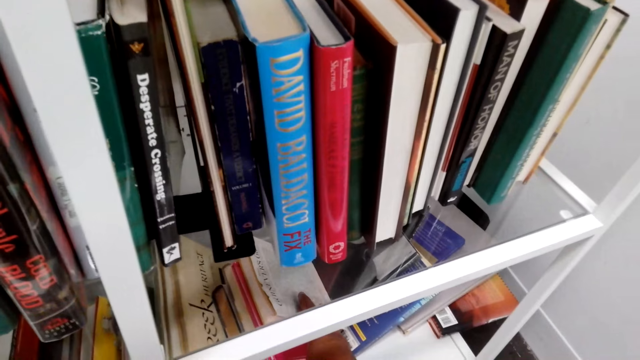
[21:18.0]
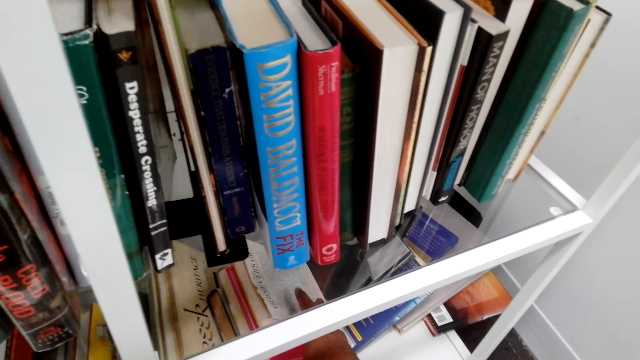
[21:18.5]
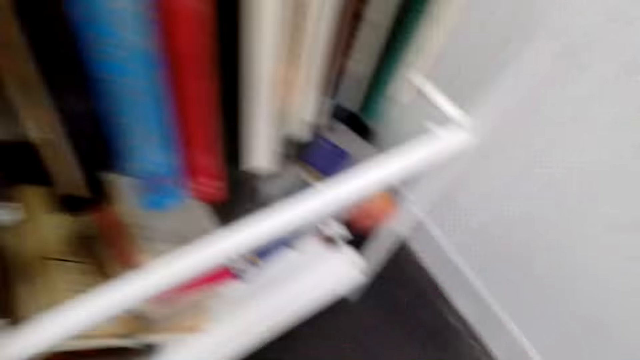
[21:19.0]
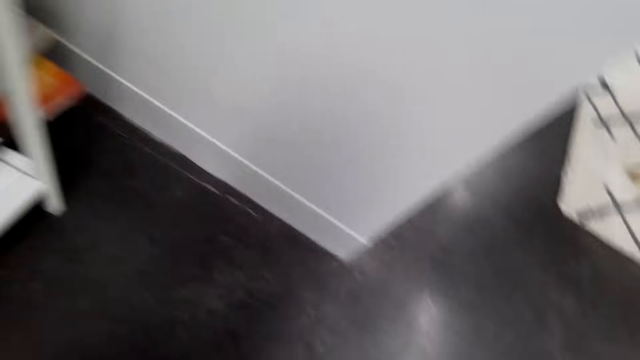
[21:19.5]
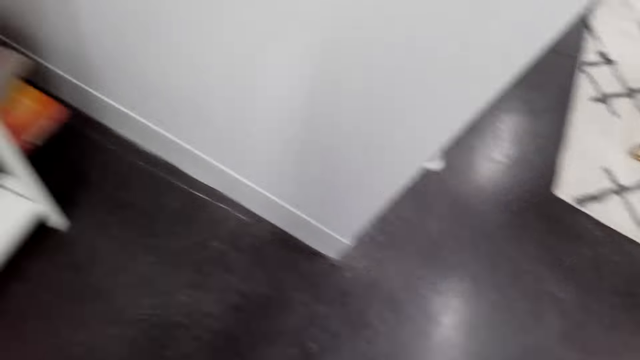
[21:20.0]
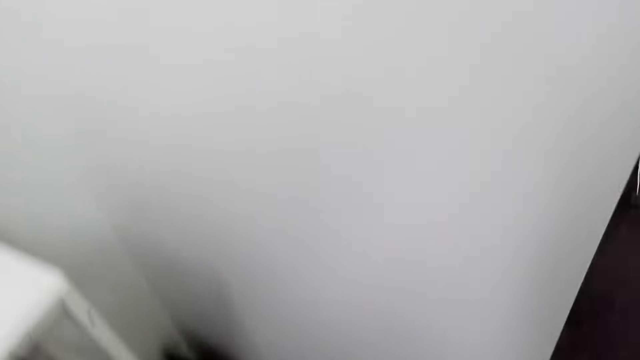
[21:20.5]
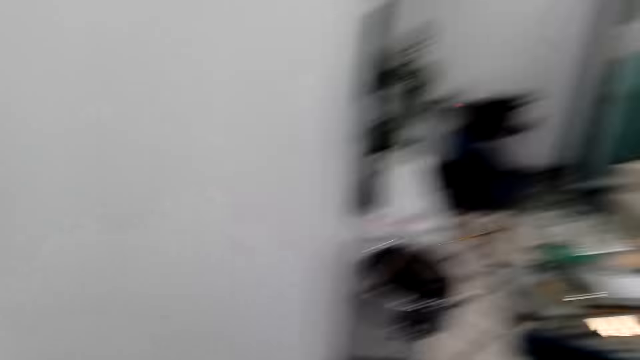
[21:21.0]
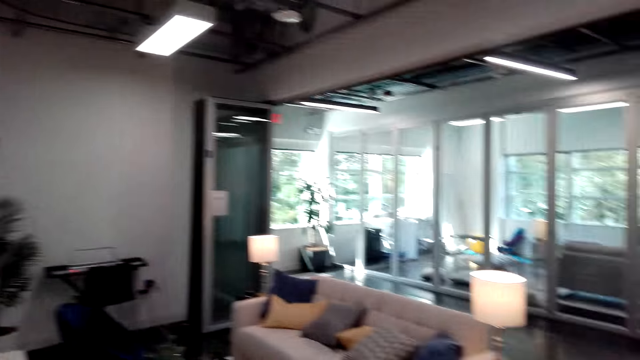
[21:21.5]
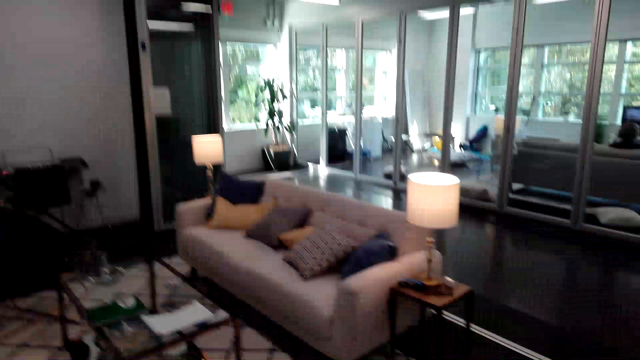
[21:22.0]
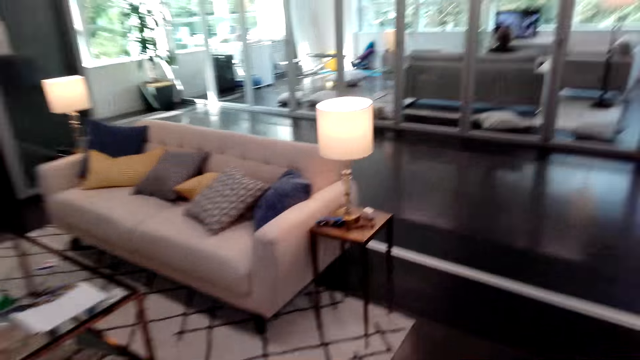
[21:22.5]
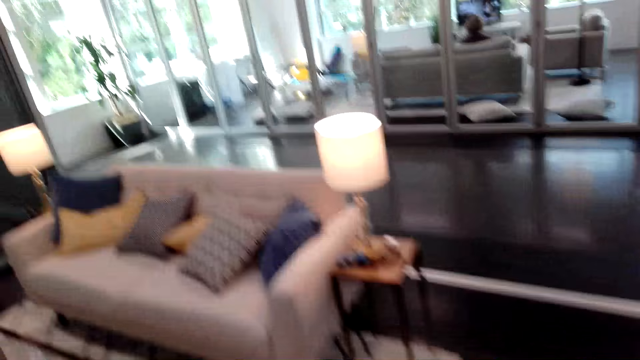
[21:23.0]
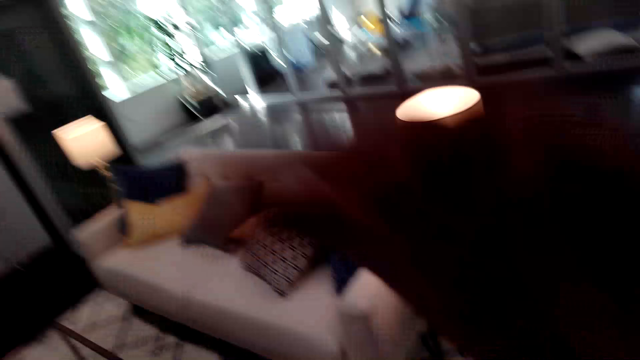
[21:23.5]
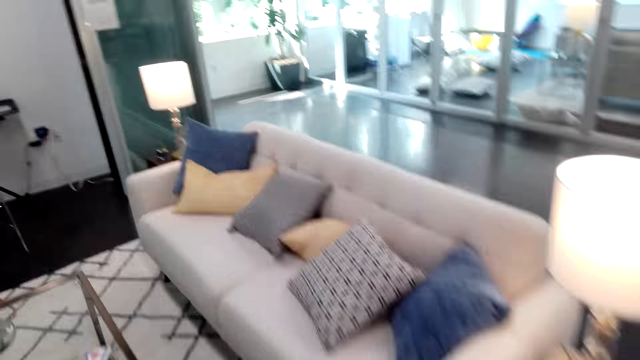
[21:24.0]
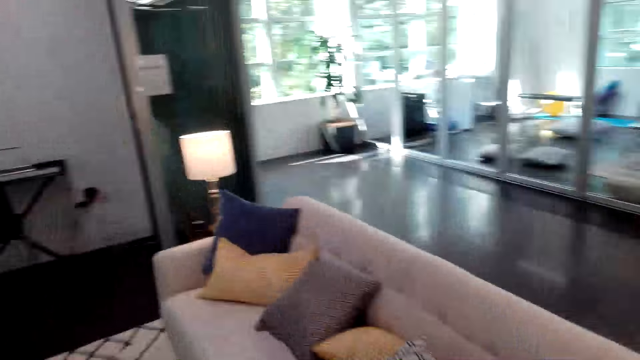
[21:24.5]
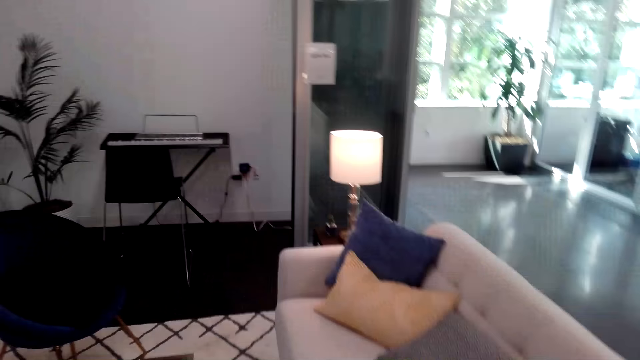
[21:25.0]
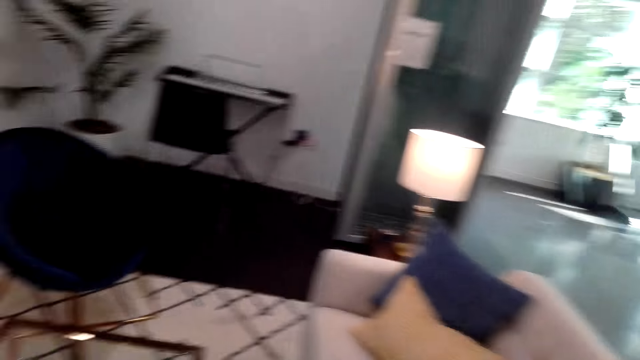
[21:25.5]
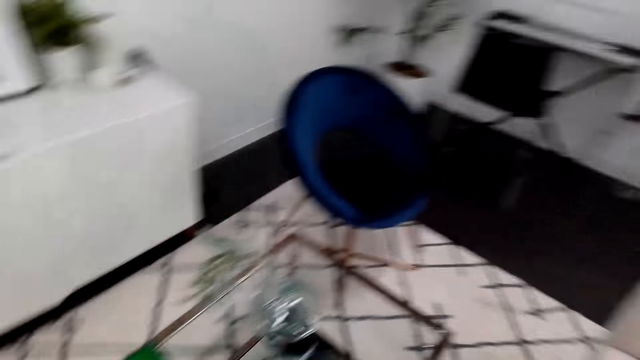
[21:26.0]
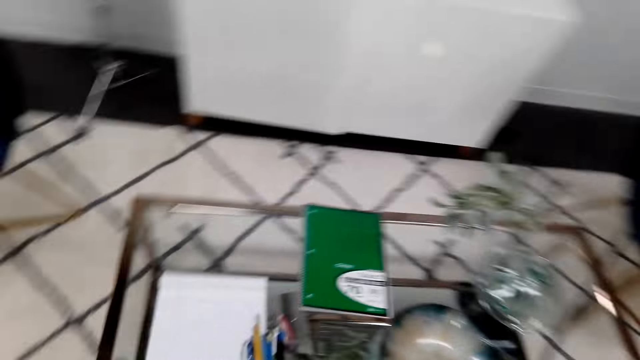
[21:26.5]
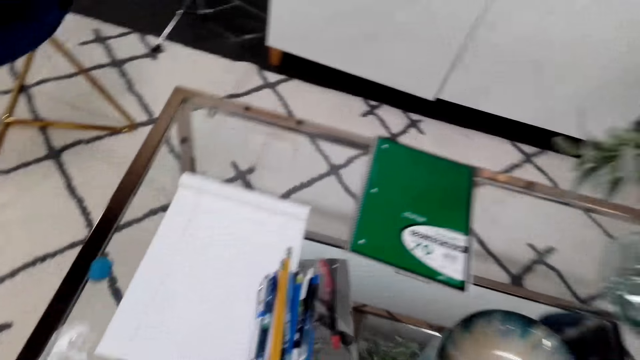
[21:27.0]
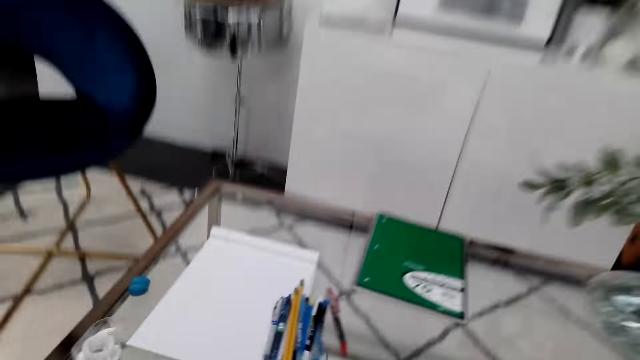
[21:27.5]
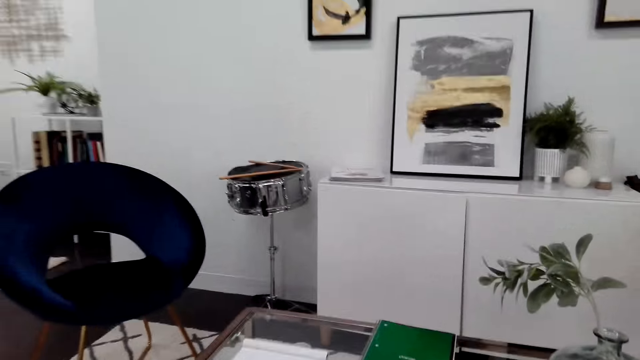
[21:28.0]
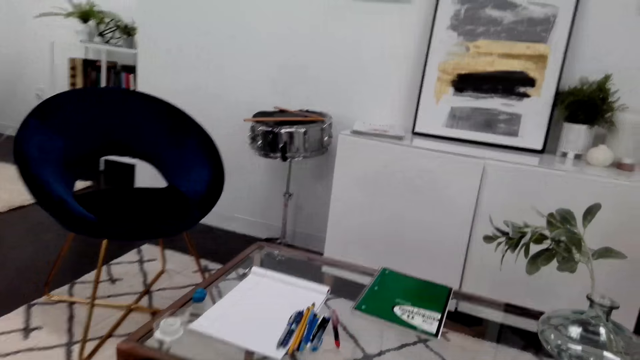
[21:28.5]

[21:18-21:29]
The camera wearer walks around. They hold the camera. They adjust the camera. They walk around the room. They sit down.

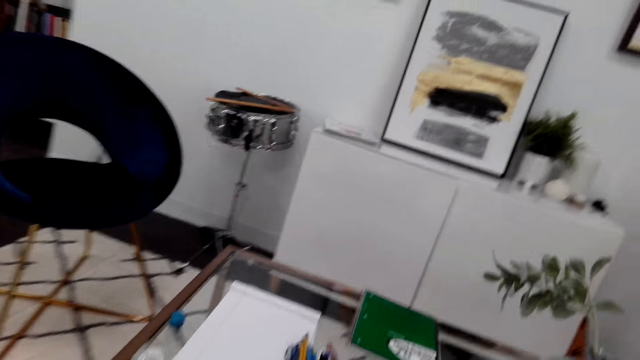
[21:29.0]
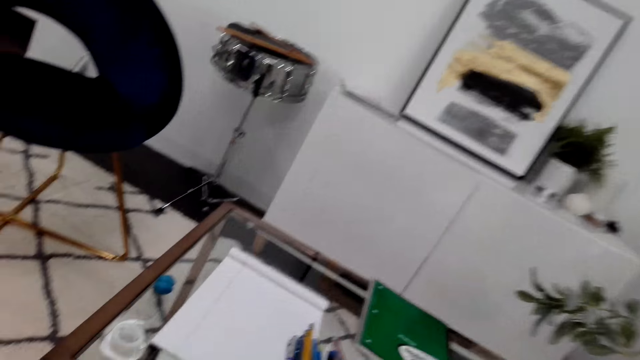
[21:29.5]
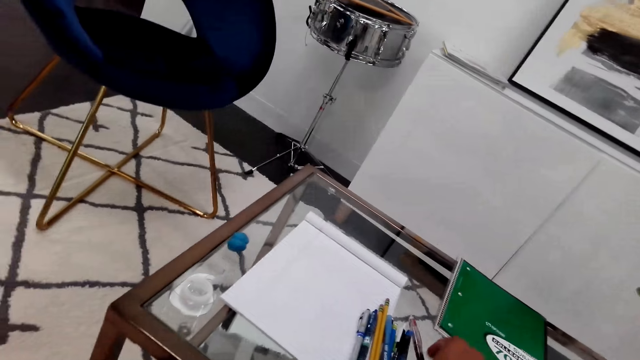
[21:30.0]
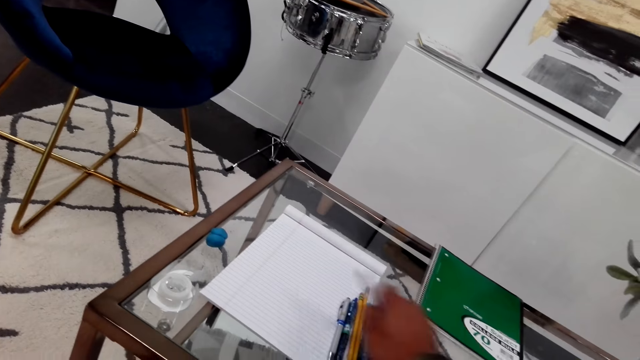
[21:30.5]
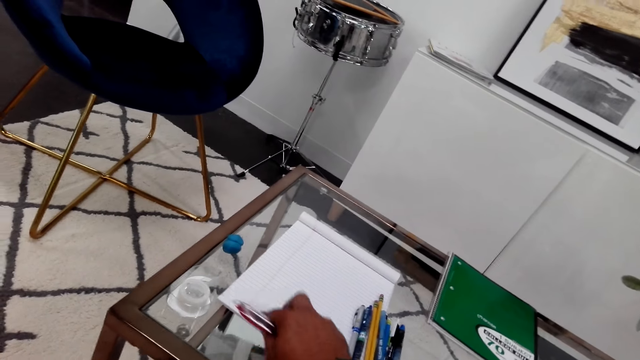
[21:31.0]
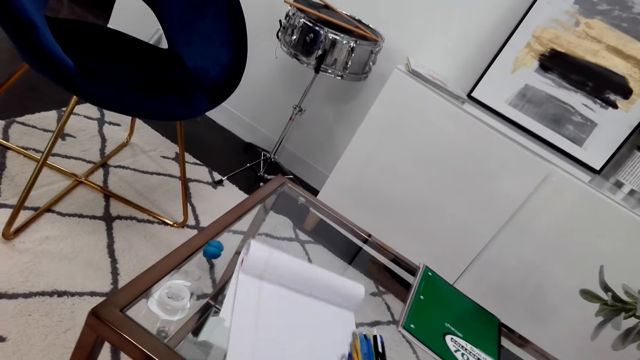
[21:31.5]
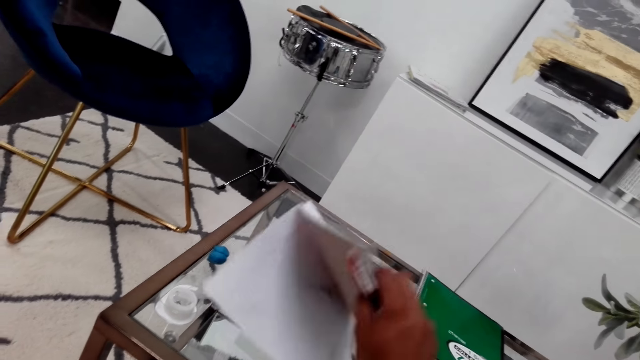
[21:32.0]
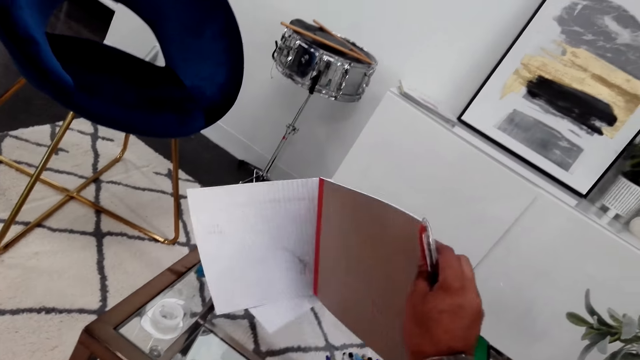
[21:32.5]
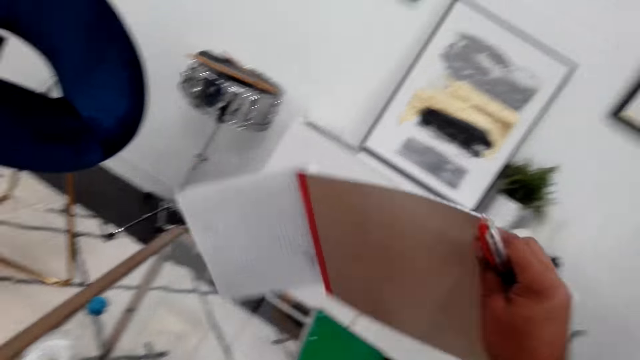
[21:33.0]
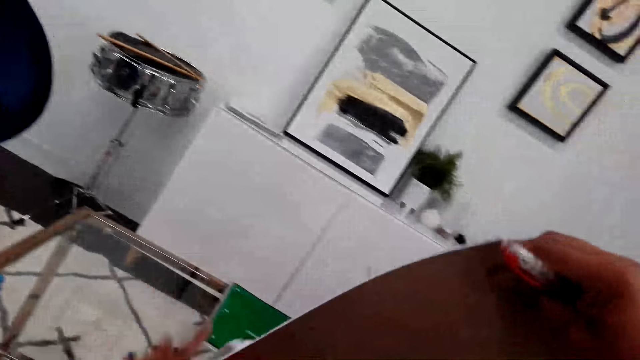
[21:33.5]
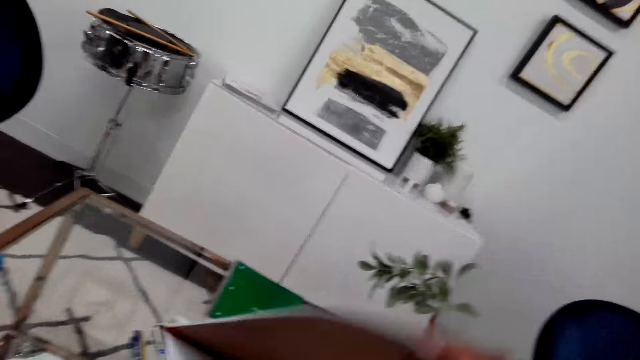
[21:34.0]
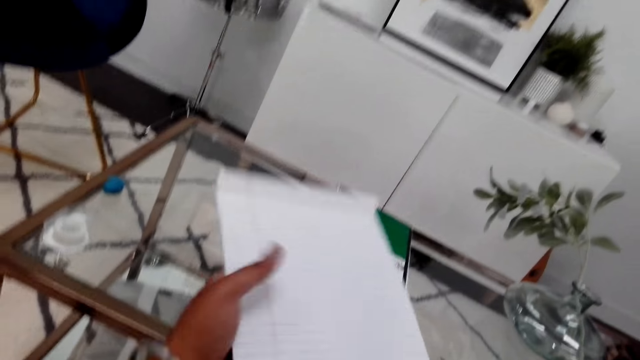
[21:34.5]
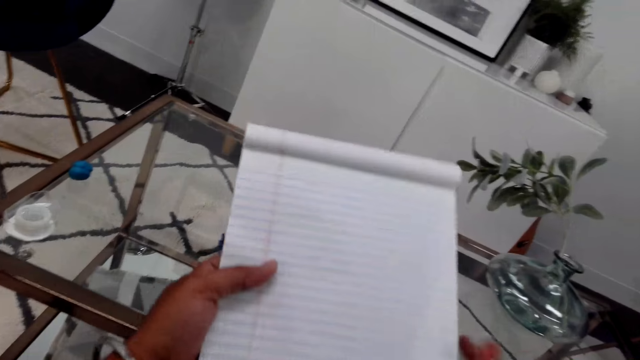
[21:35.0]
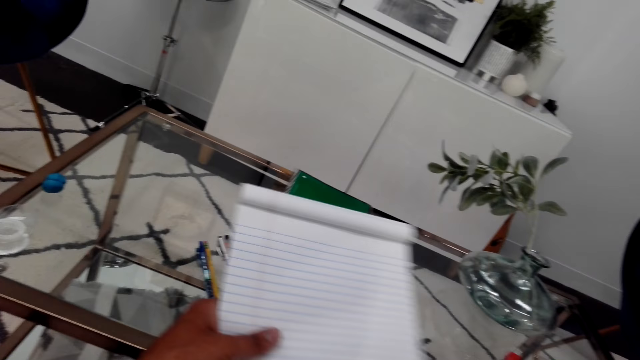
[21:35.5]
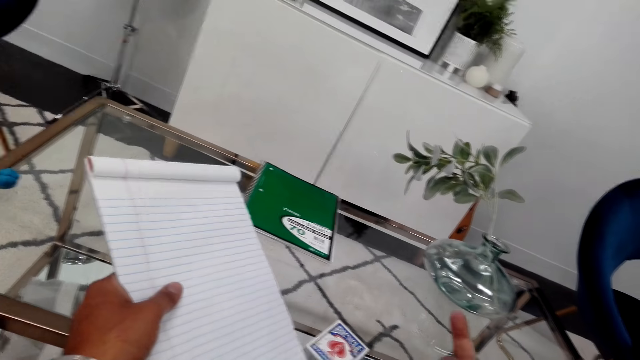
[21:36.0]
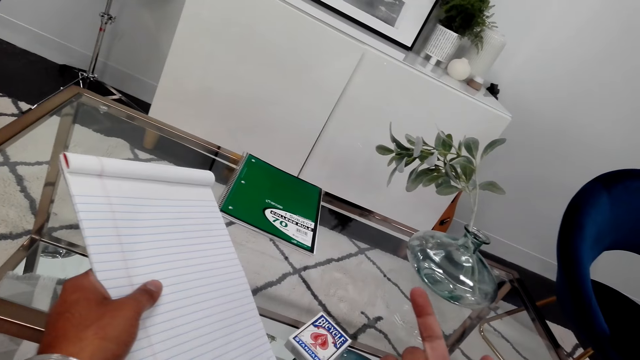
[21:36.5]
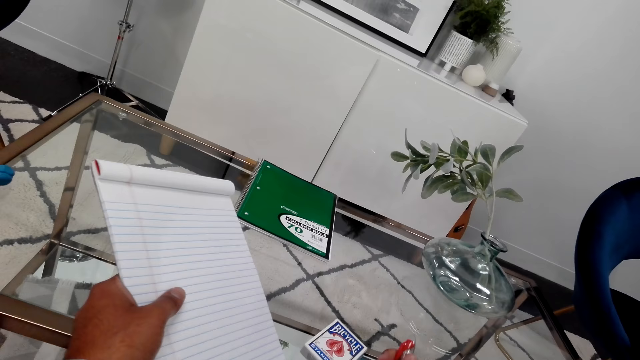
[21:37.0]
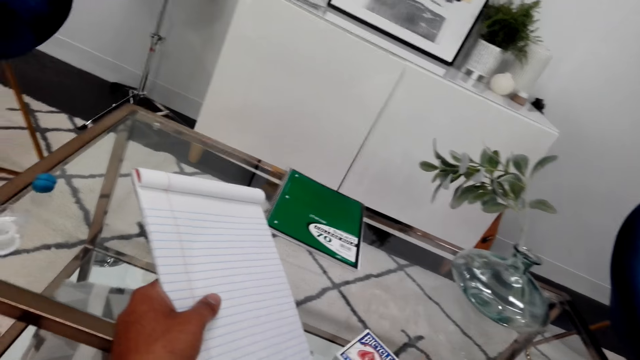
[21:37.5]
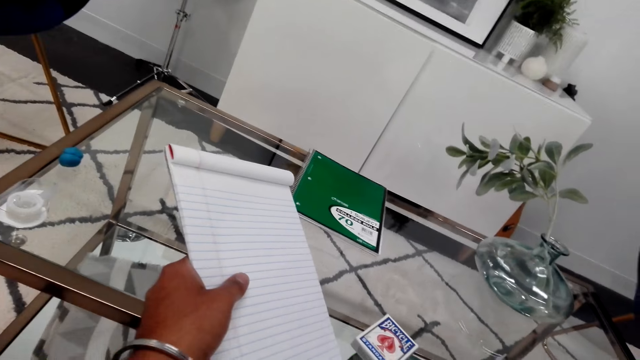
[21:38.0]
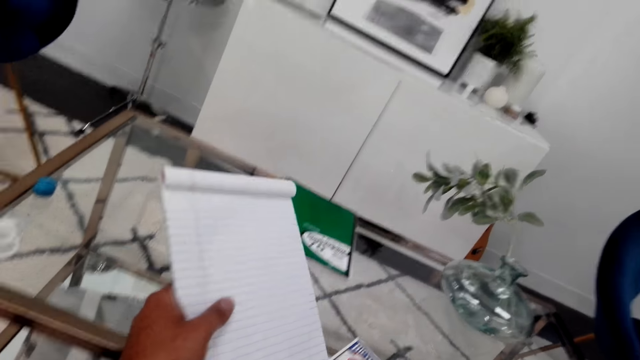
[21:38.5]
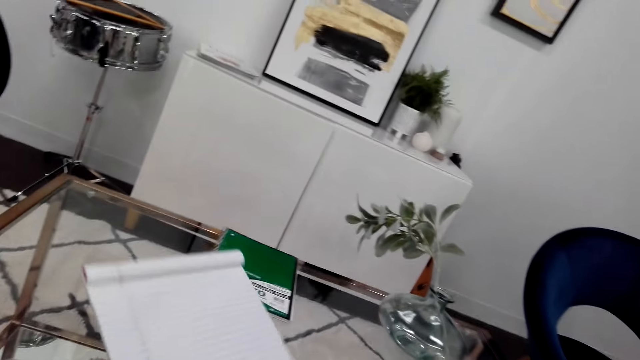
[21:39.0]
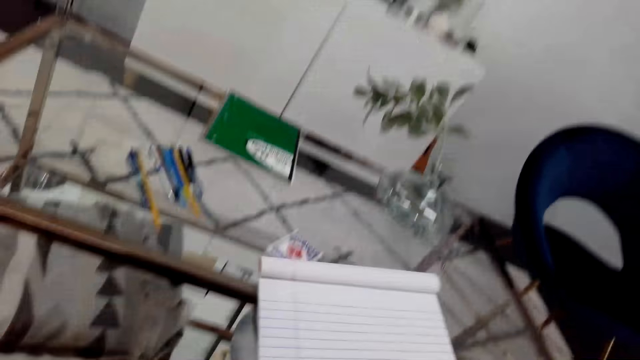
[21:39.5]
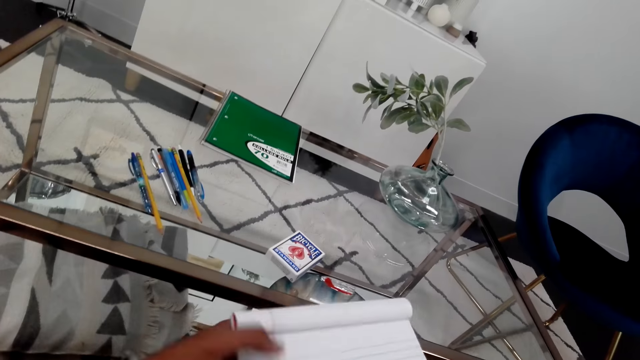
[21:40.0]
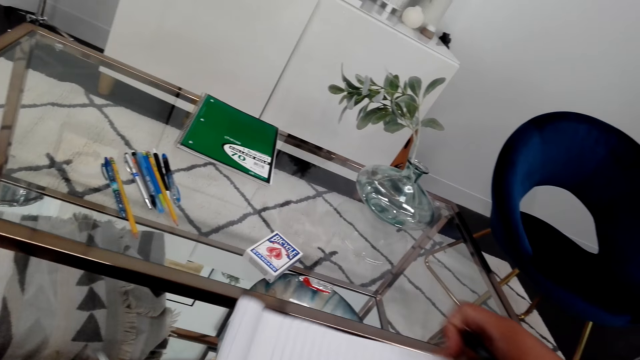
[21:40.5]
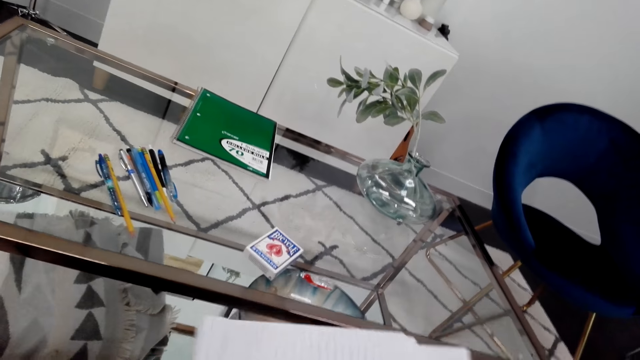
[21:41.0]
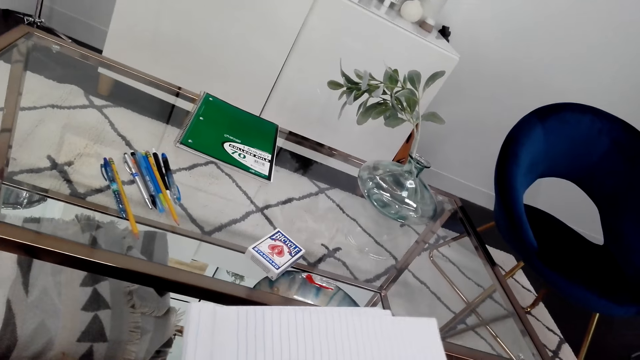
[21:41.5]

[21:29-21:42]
The camera wearer picks a pen from the table. He picks a book from the table. He folds the book. He puts the book on his lap.
